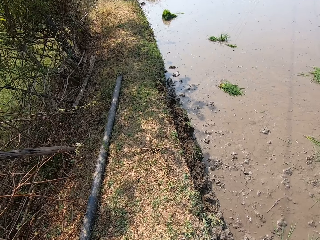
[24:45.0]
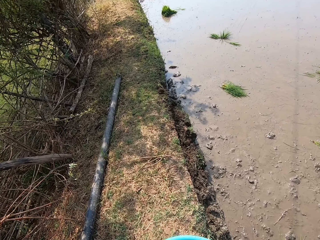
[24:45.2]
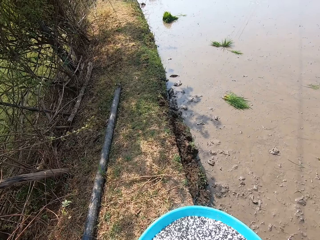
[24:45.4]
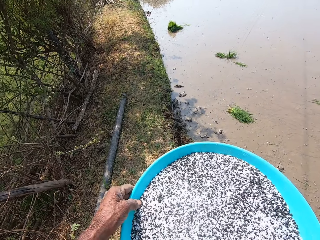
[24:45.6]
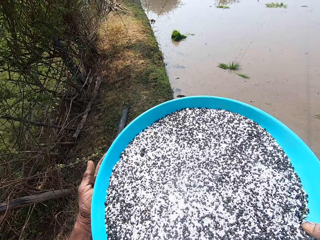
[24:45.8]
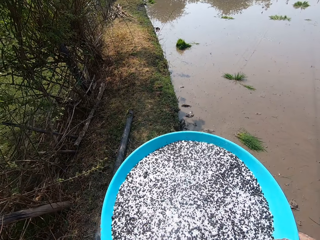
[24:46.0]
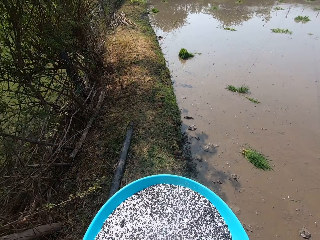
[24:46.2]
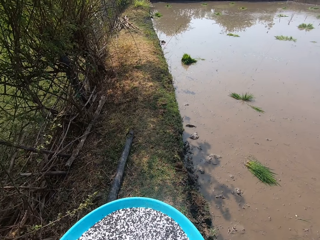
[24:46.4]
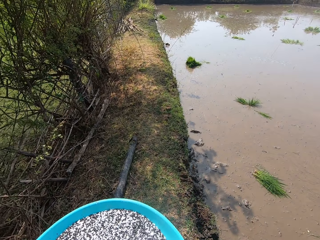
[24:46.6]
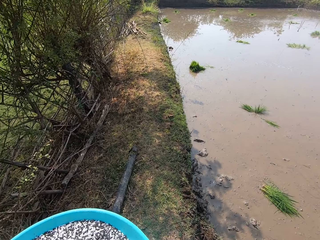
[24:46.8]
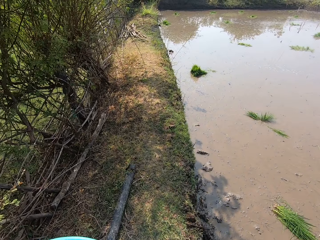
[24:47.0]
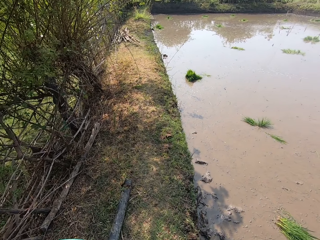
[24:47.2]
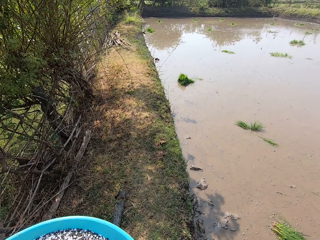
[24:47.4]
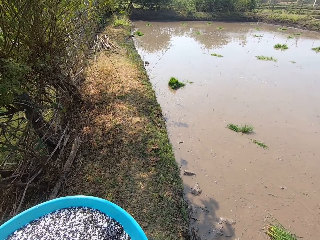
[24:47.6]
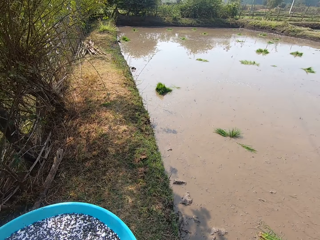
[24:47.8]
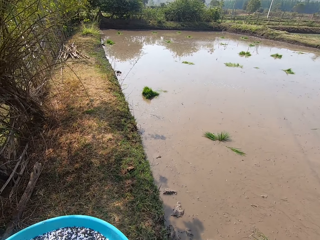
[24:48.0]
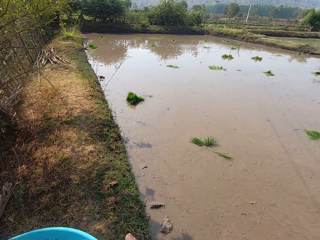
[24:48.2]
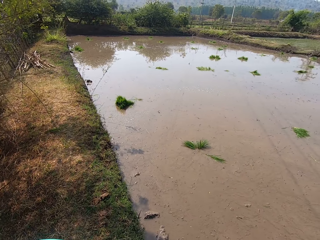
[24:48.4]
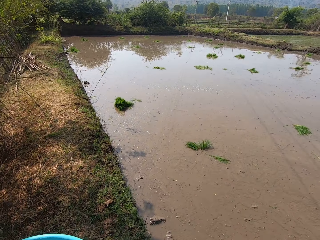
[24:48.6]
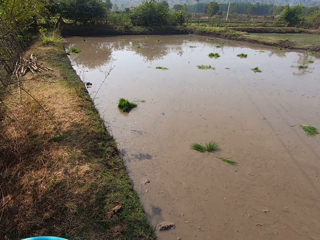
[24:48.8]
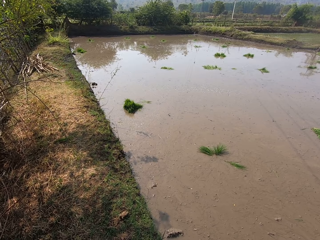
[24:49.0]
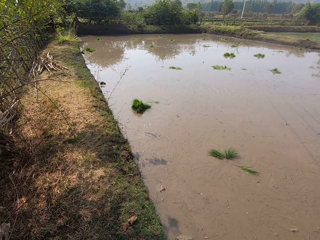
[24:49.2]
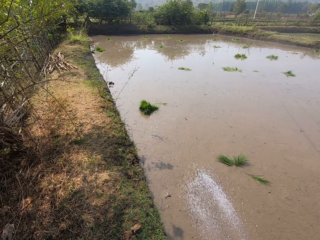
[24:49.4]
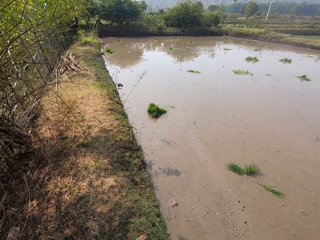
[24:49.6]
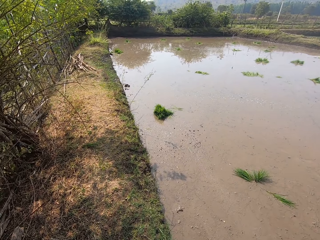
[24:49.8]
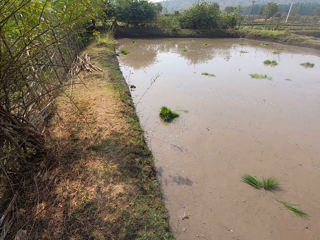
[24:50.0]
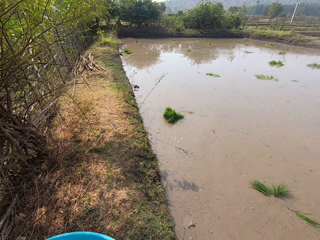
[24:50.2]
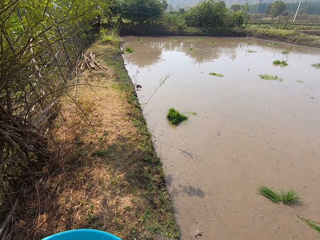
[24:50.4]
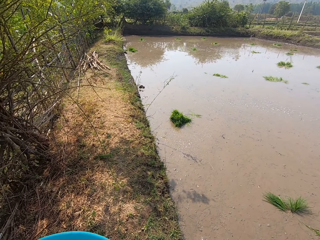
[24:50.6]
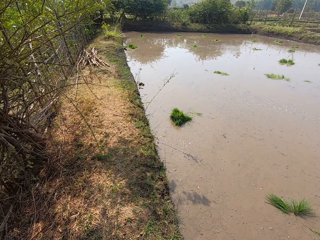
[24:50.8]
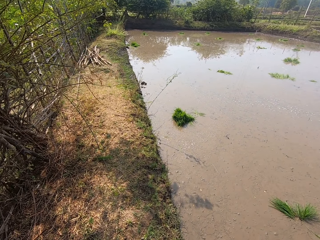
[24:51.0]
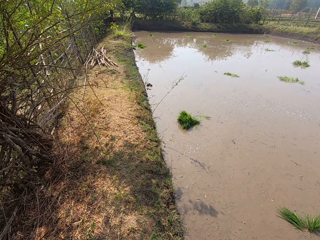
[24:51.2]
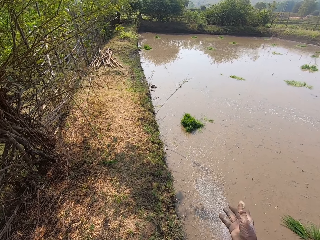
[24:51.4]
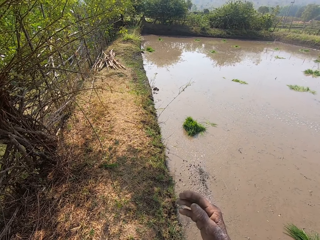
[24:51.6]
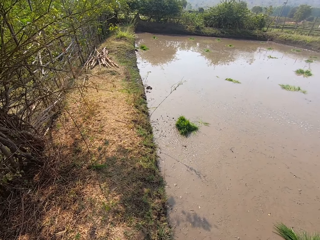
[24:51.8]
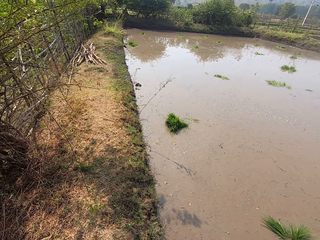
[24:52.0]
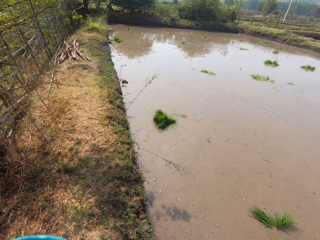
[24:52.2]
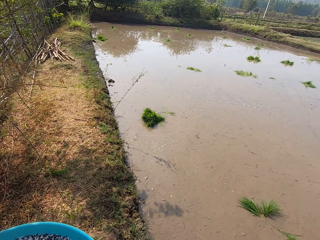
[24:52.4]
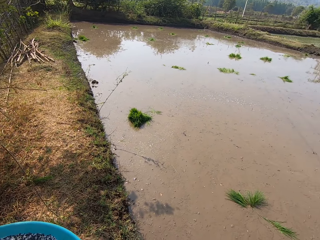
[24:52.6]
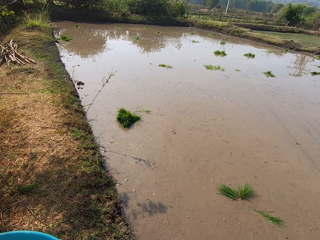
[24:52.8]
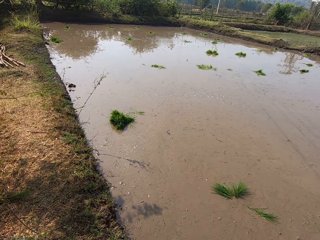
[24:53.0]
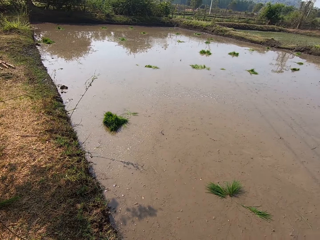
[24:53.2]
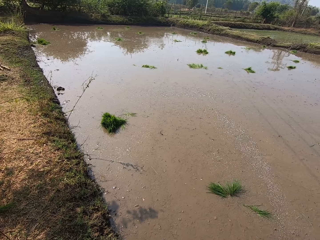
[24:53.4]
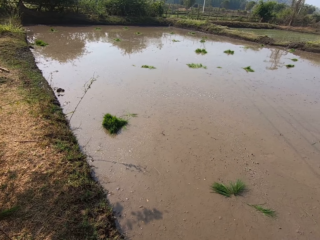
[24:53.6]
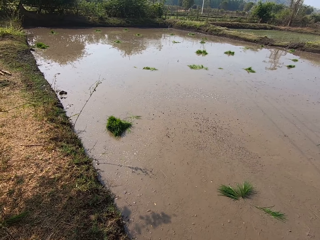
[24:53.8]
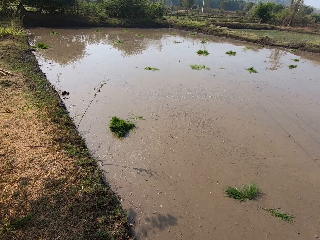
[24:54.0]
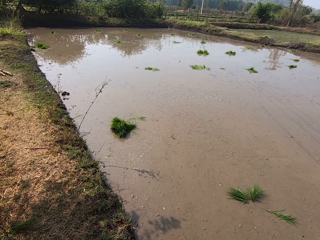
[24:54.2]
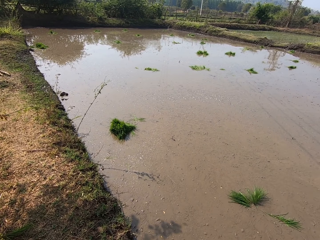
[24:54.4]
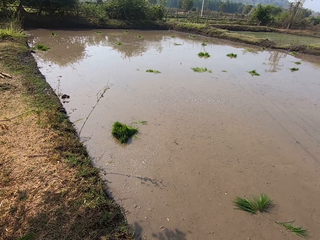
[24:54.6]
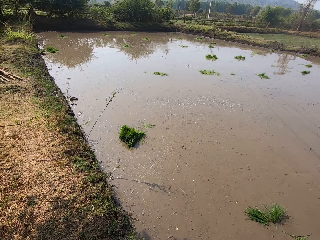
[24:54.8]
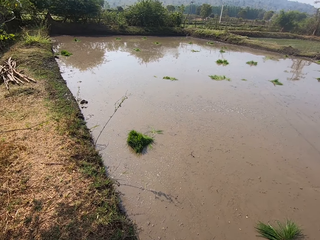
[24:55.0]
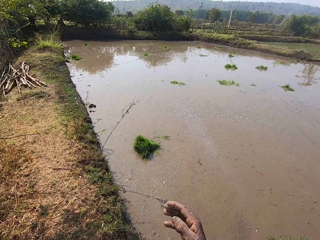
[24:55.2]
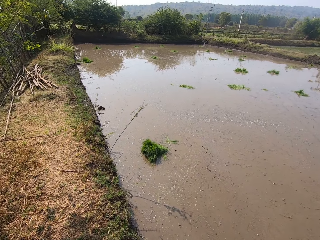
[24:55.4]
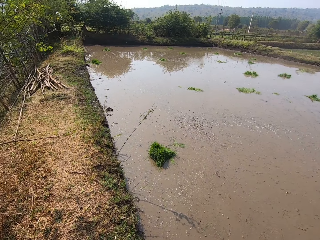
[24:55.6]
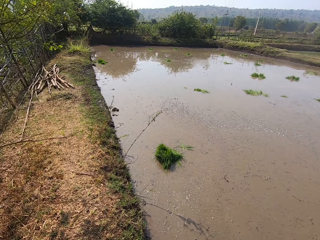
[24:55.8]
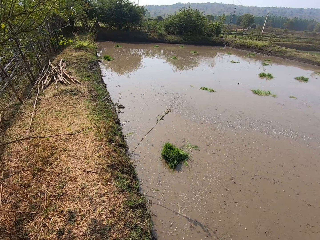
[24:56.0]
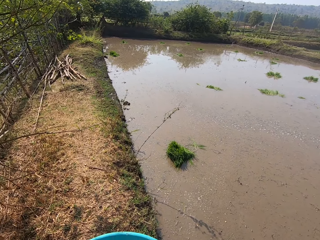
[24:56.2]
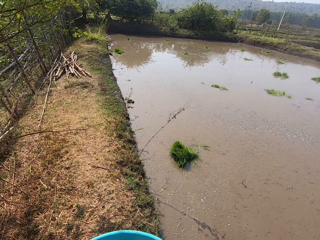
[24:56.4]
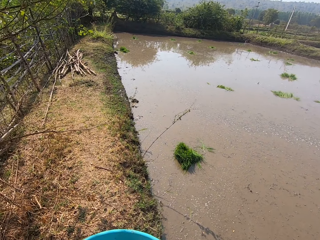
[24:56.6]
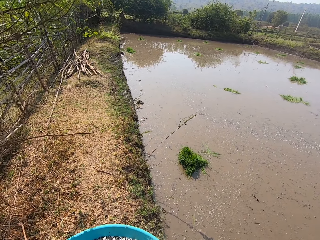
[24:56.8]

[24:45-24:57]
The camera wearer adjusts the bowl in his hands. He walks around. He sprays some fertilizer in the river with his right hand. He does so repeatedly.

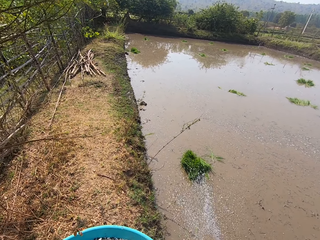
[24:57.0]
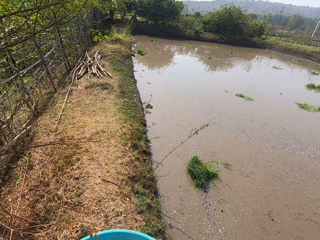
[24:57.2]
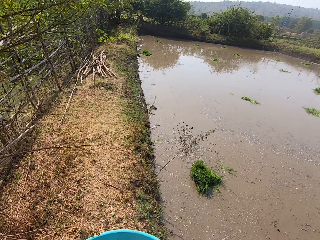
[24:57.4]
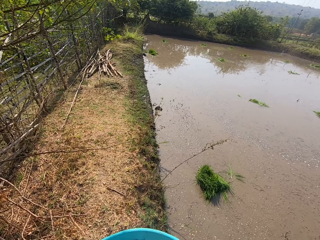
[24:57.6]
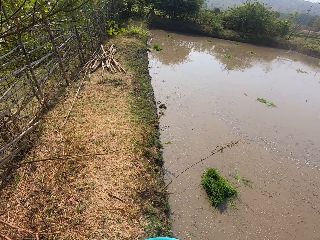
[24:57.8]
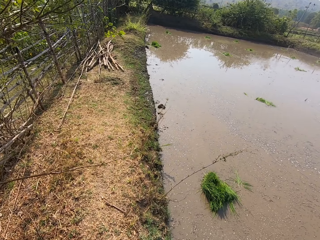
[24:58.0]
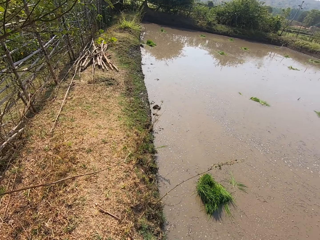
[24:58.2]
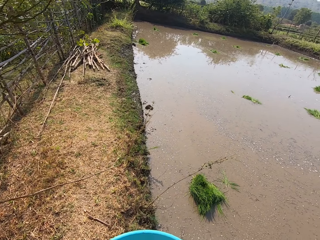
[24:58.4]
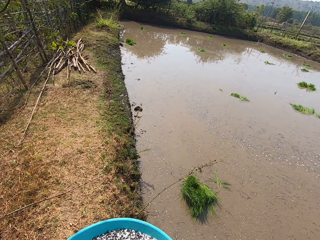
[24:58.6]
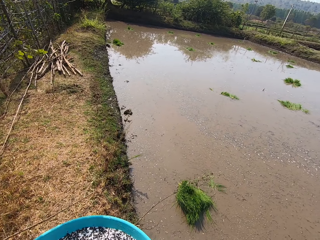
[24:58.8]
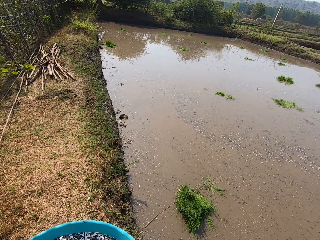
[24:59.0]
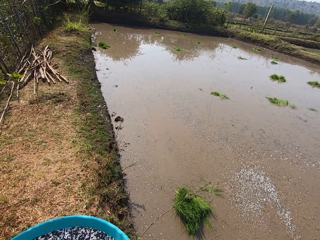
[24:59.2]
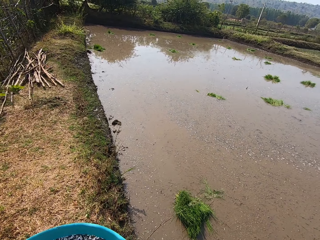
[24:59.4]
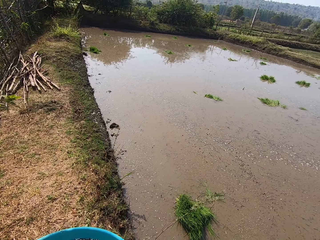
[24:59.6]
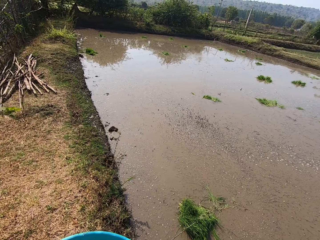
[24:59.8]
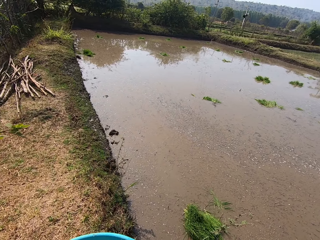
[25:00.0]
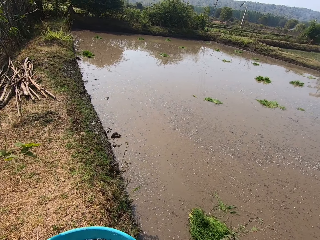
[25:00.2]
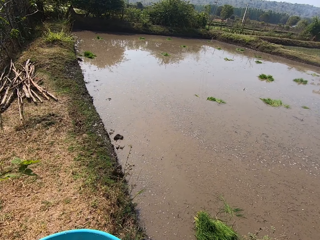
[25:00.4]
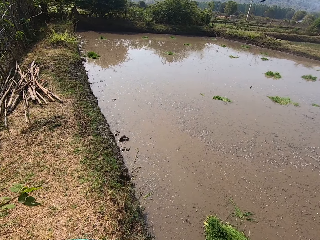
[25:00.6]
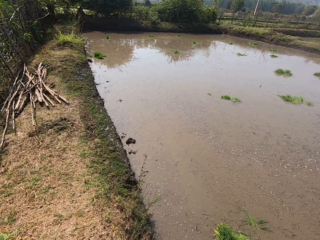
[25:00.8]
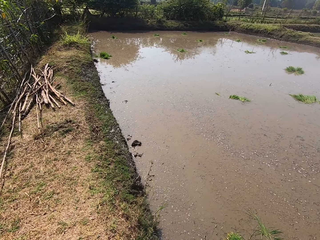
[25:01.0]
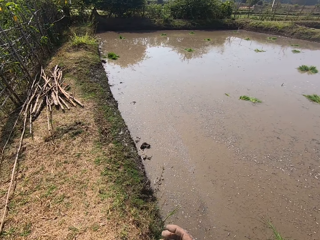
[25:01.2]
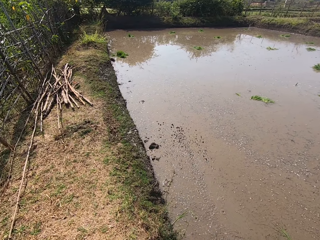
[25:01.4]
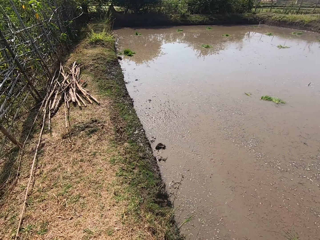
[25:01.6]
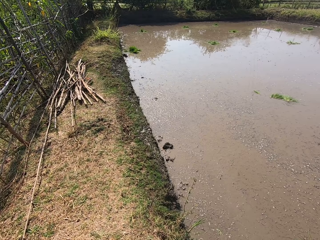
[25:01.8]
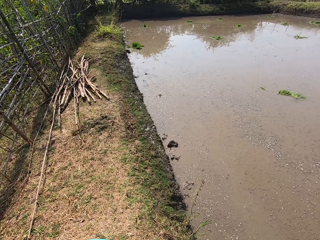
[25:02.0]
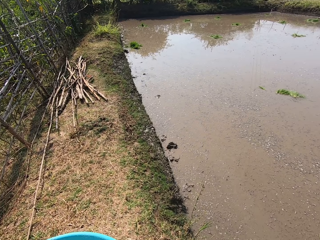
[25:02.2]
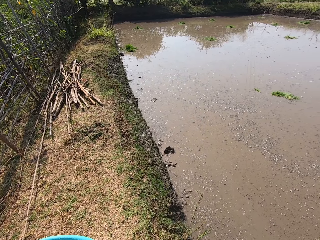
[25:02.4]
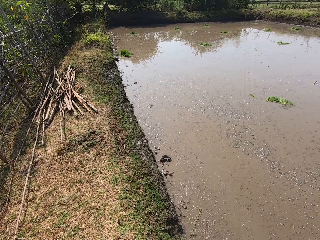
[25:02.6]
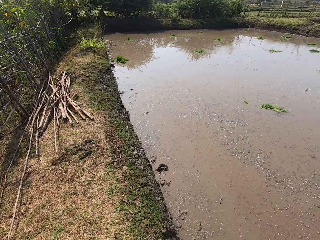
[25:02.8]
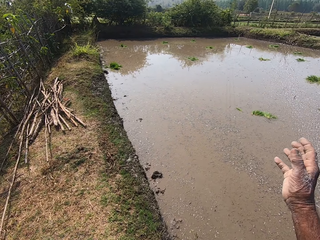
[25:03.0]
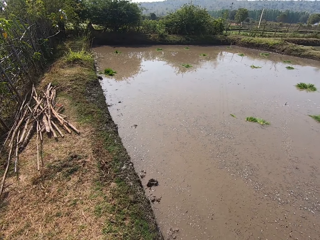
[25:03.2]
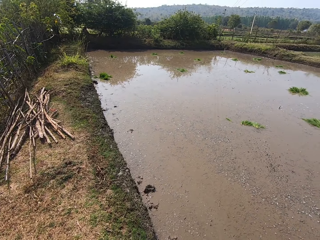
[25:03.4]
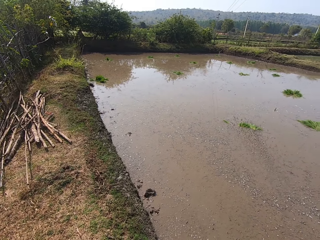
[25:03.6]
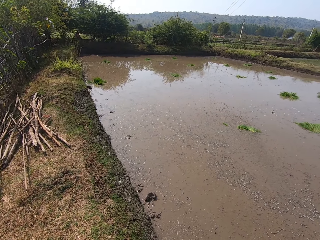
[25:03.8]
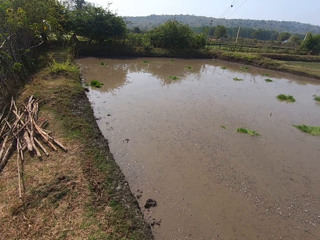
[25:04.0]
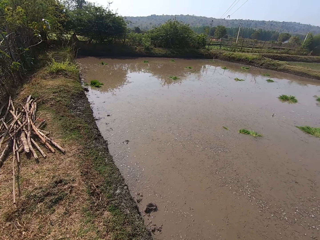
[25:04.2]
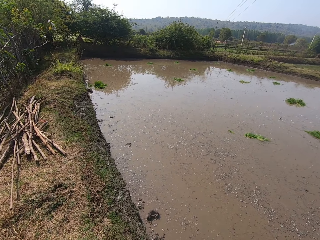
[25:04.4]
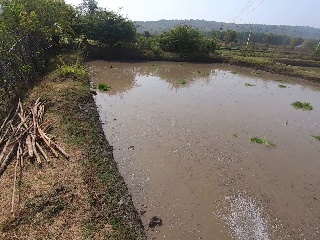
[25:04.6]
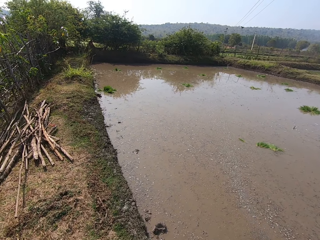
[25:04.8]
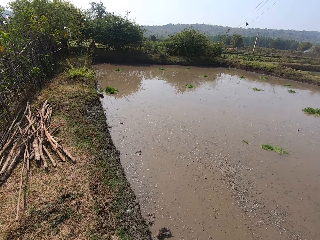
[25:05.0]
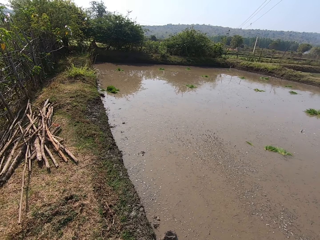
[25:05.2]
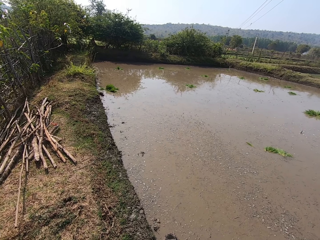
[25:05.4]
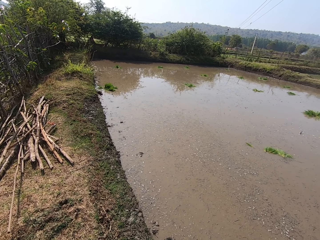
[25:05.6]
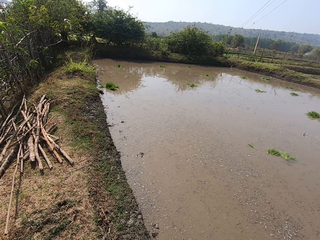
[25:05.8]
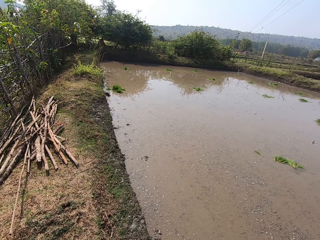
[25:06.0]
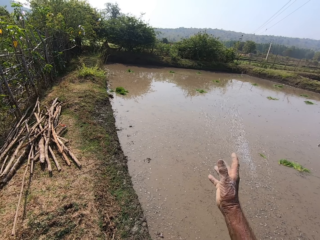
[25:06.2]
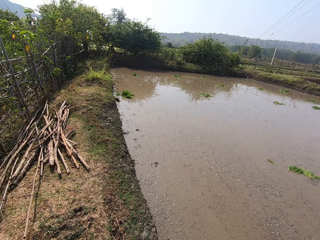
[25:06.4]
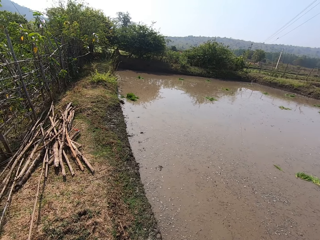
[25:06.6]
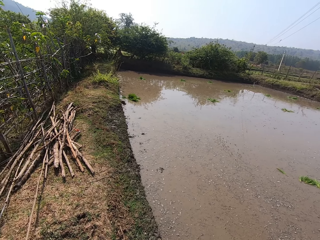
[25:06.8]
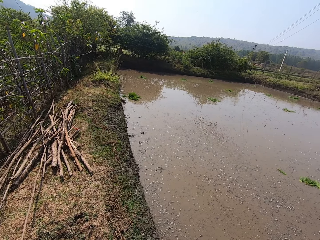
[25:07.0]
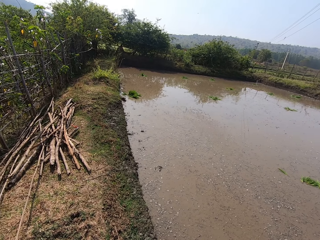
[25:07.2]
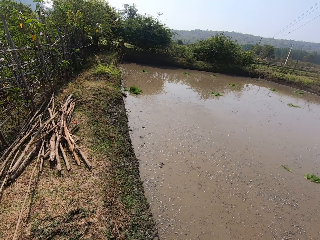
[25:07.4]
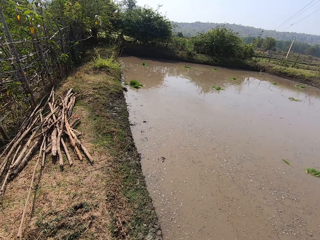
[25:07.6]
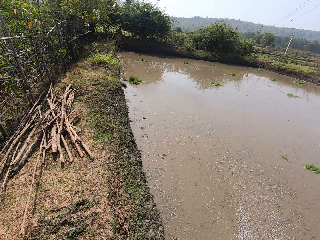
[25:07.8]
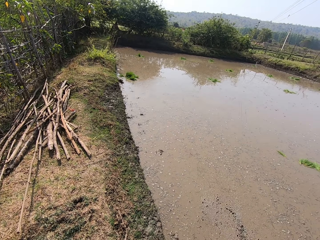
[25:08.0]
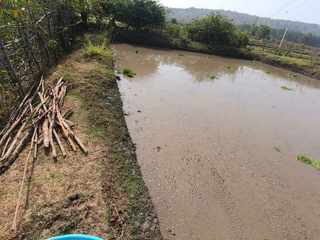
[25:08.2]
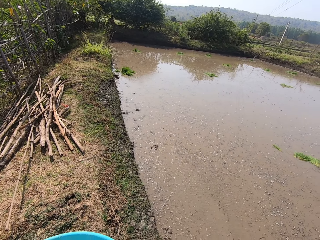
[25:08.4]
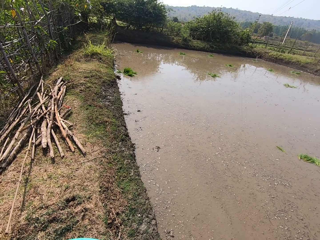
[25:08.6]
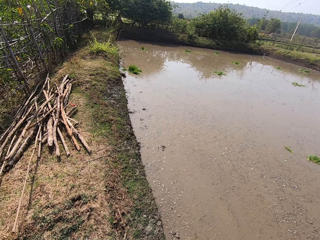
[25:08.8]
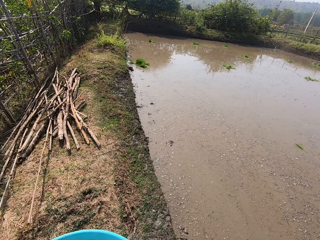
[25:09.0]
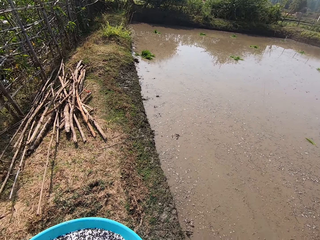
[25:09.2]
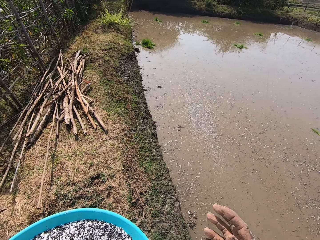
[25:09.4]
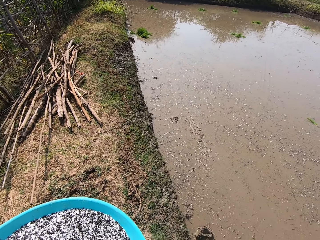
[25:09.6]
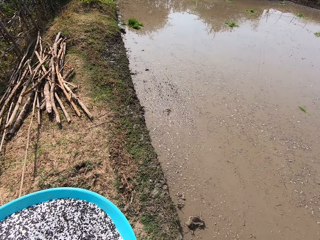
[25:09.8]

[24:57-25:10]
The camera wearer sprays some fertilizer in the river with his right hand. He does so repeatedly.
